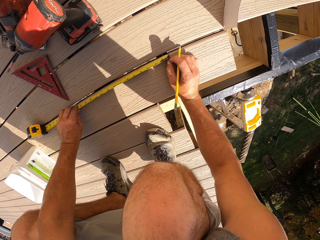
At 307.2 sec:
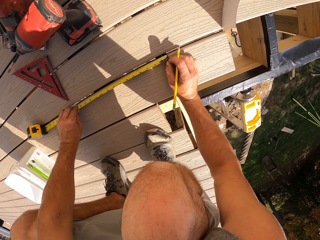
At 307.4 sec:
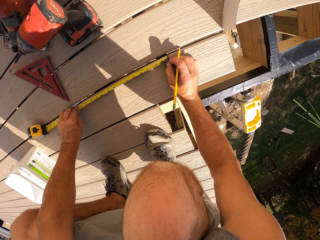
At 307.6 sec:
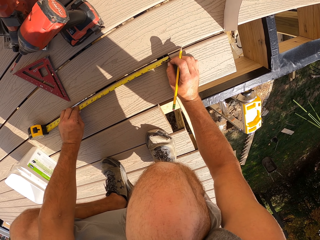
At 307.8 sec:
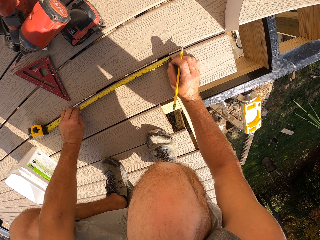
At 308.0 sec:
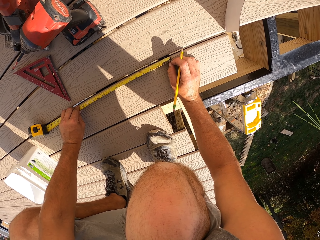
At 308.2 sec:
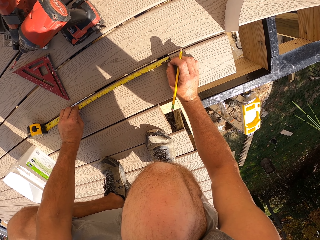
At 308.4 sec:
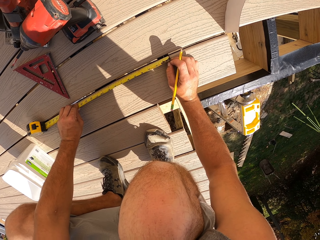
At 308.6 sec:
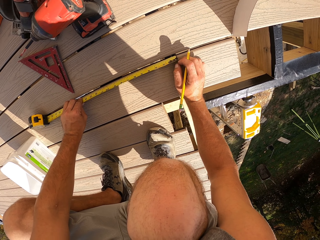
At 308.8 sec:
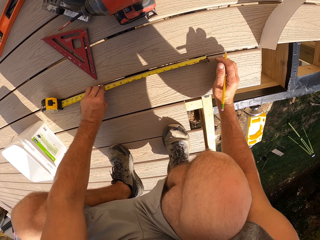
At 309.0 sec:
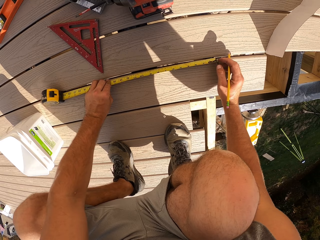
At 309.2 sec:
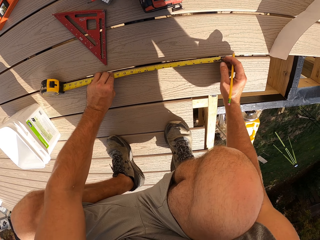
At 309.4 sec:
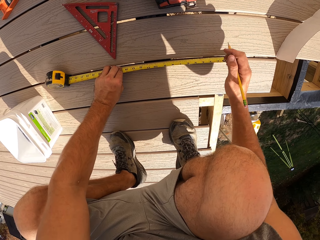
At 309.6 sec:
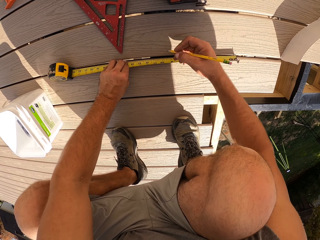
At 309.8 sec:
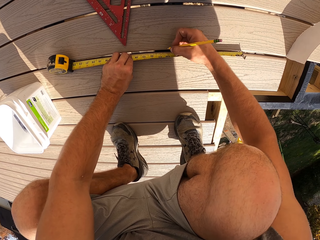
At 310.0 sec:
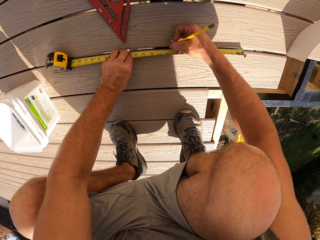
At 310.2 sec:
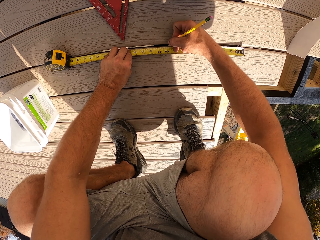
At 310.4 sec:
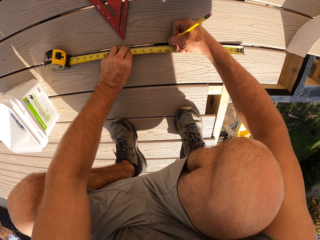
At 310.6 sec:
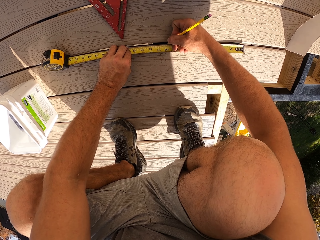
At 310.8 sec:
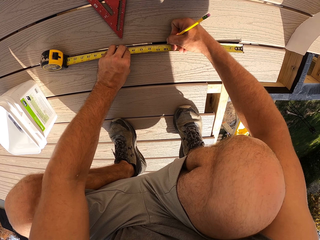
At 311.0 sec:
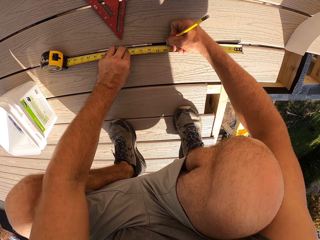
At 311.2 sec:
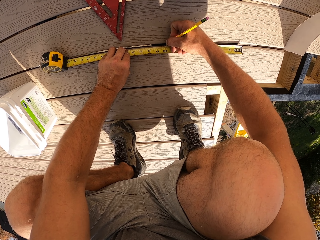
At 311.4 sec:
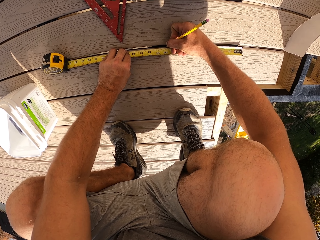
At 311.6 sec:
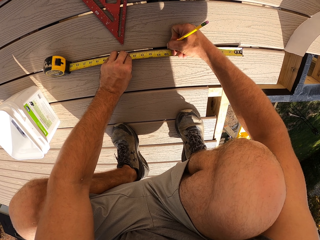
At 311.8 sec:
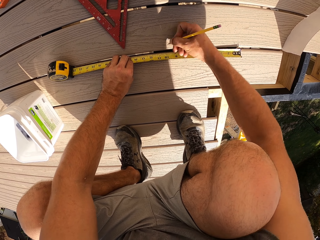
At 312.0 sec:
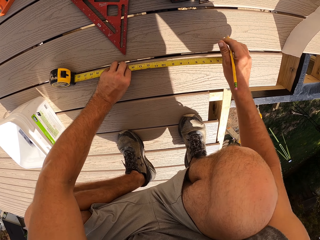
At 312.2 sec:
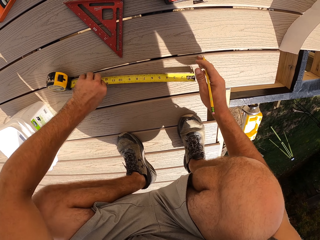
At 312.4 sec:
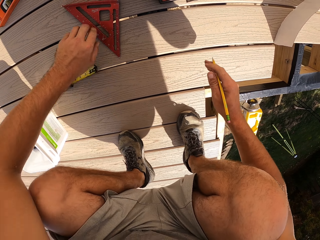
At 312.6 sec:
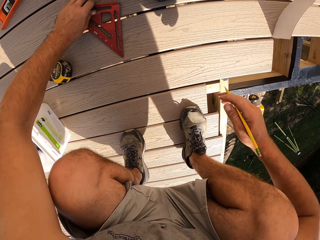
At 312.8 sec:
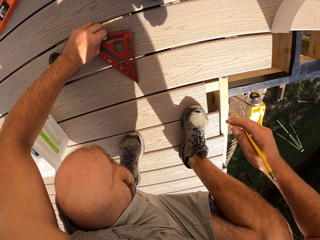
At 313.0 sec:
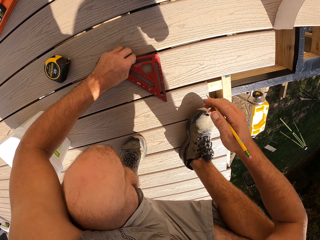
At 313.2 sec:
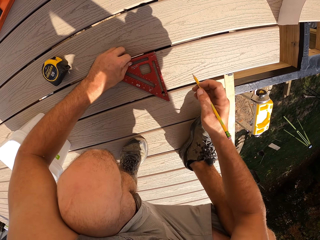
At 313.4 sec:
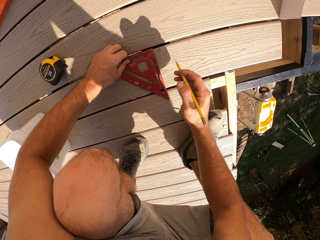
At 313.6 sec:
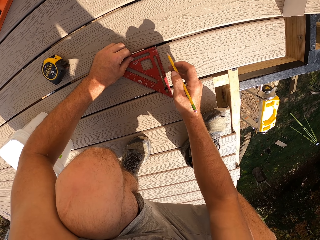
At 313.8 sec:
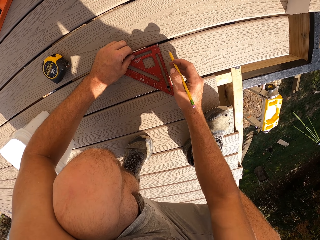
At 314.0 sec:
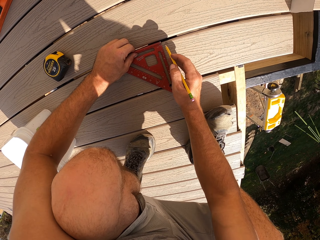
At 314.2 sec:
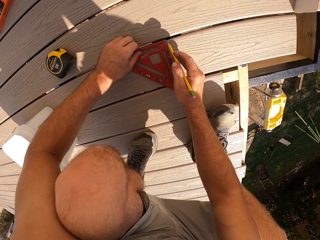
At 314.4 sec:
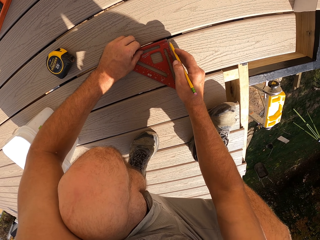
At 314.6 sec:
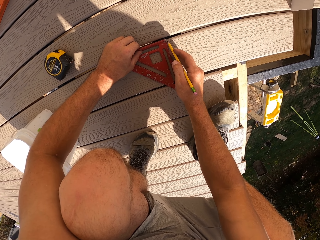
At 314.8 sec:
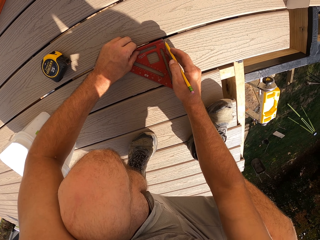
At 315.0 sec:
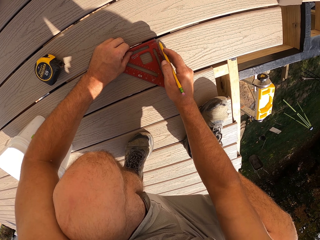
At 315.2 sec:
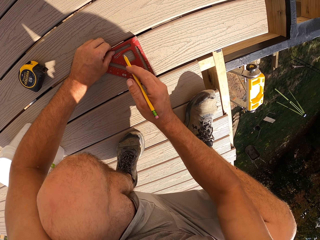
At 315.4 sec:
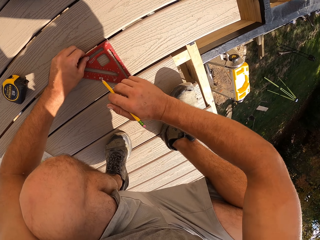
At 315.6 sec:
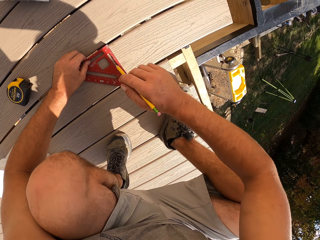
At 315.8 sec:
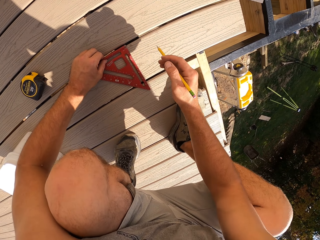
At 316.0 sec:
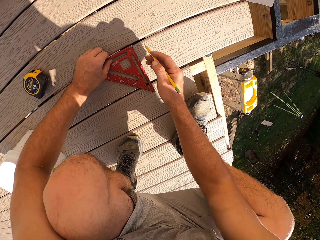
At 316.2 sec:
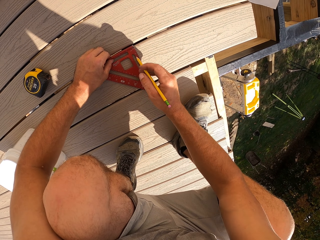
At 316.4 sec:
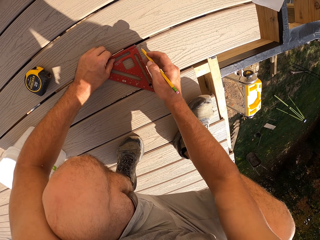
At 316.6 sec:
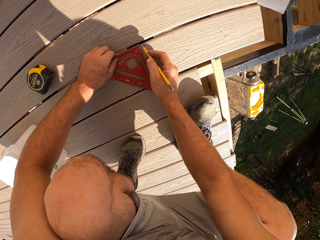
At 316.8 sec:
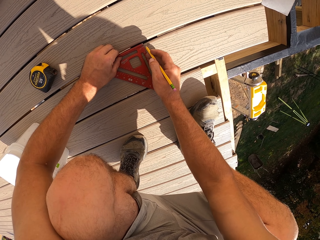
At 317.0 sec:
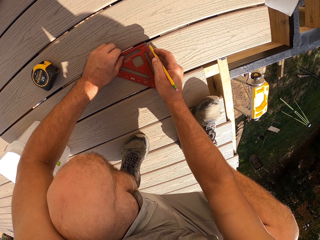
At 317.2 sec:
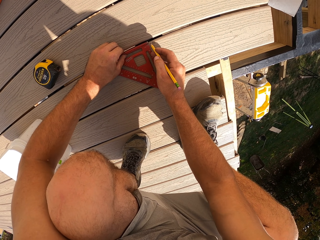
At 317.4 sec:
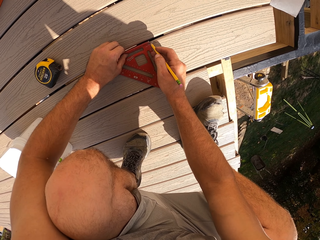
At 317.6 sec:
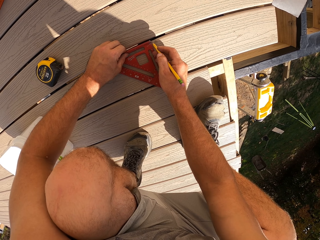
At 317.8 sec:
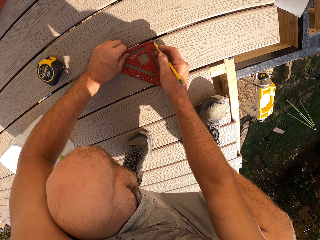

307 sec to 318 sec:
The camera wearer marks the point required. They pick a triangle ruler.

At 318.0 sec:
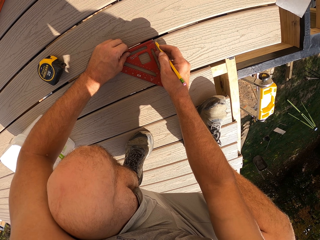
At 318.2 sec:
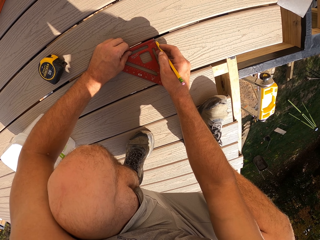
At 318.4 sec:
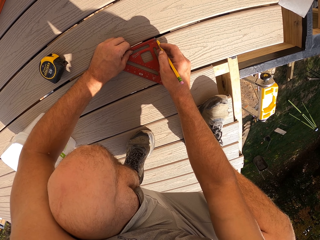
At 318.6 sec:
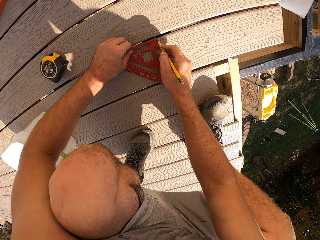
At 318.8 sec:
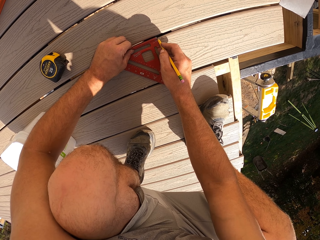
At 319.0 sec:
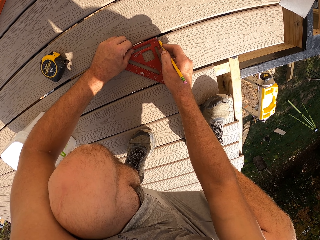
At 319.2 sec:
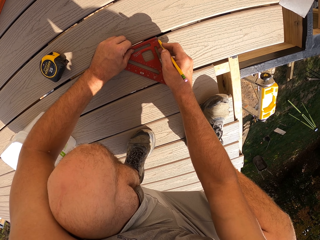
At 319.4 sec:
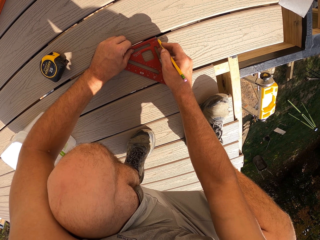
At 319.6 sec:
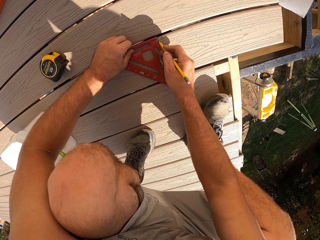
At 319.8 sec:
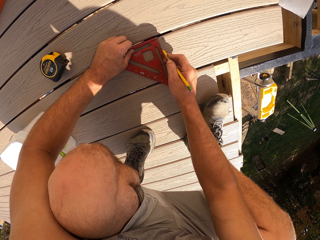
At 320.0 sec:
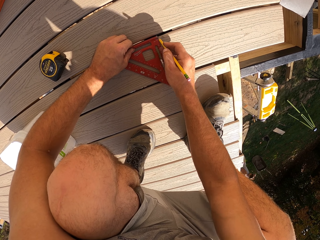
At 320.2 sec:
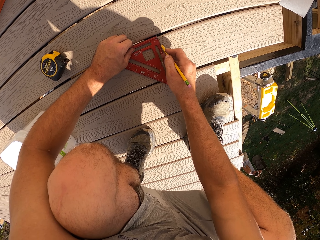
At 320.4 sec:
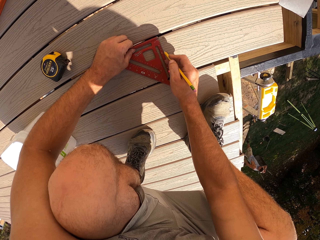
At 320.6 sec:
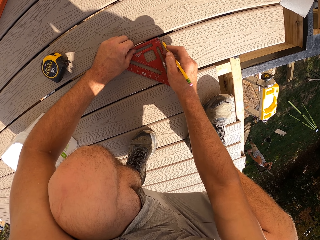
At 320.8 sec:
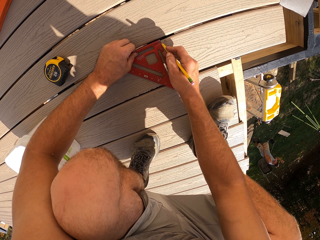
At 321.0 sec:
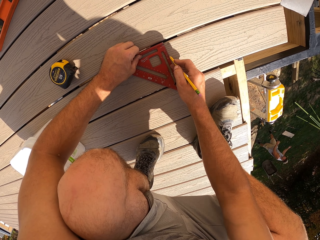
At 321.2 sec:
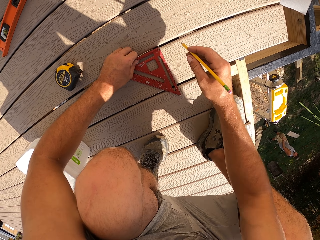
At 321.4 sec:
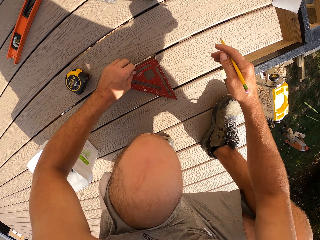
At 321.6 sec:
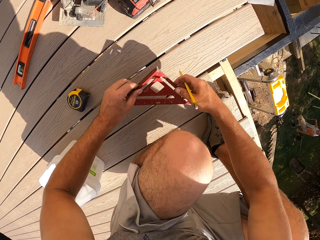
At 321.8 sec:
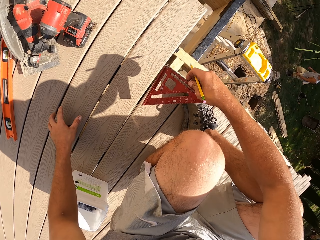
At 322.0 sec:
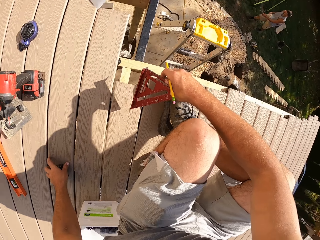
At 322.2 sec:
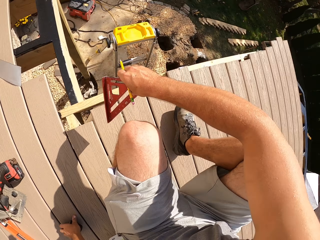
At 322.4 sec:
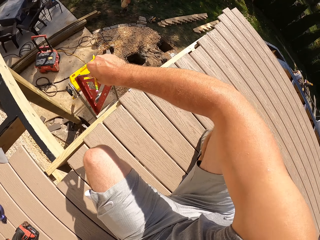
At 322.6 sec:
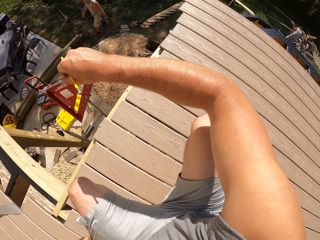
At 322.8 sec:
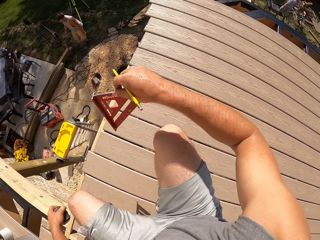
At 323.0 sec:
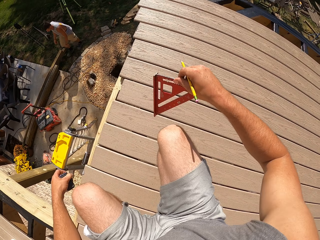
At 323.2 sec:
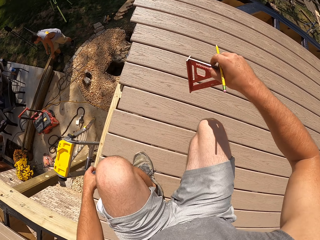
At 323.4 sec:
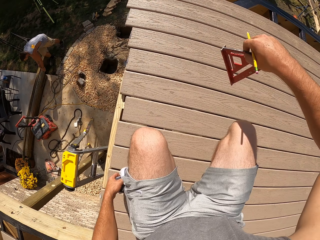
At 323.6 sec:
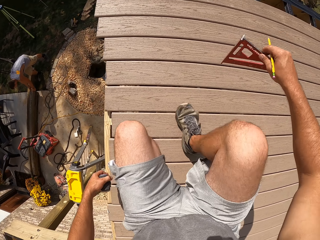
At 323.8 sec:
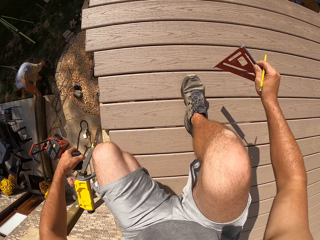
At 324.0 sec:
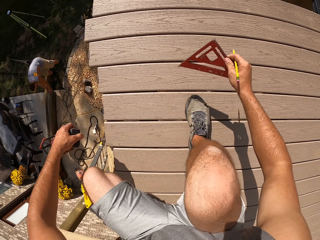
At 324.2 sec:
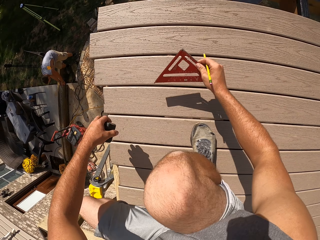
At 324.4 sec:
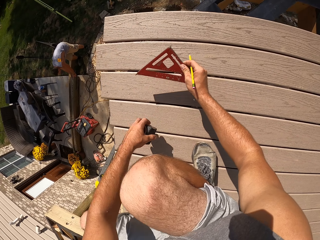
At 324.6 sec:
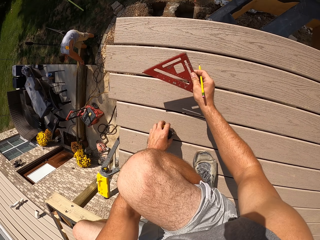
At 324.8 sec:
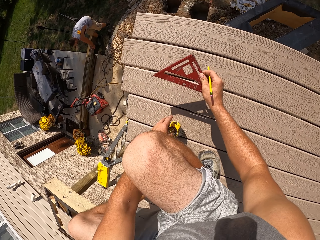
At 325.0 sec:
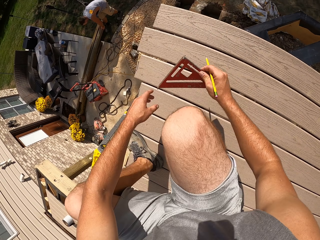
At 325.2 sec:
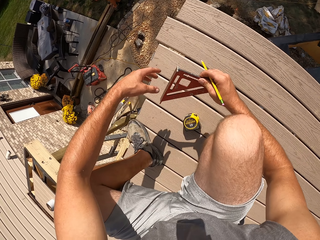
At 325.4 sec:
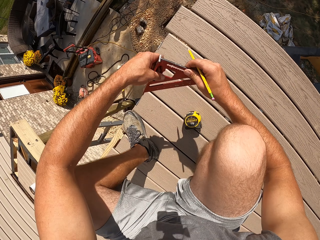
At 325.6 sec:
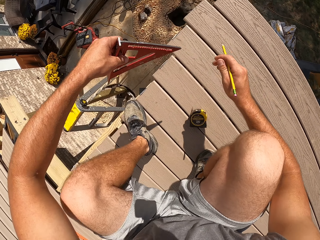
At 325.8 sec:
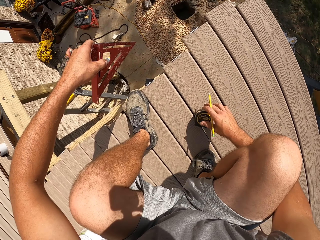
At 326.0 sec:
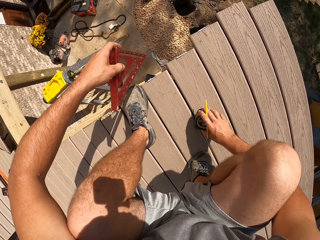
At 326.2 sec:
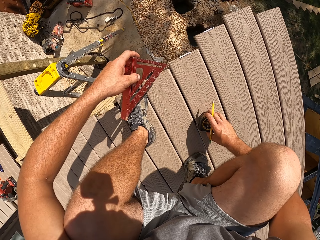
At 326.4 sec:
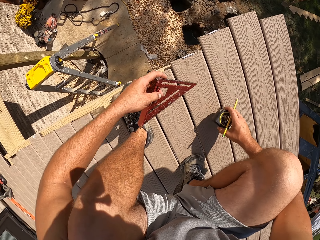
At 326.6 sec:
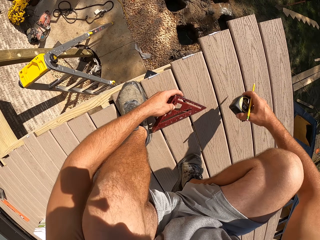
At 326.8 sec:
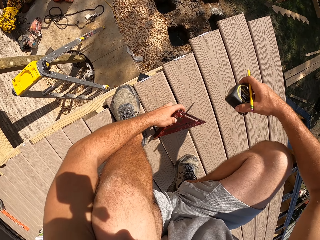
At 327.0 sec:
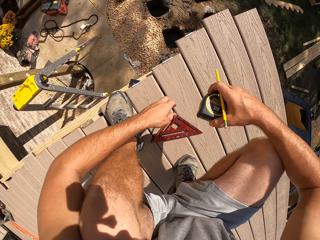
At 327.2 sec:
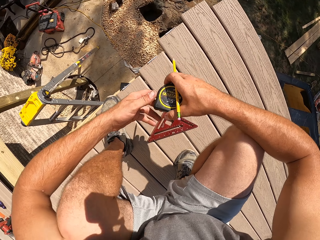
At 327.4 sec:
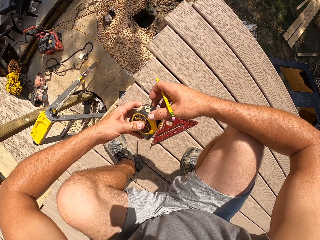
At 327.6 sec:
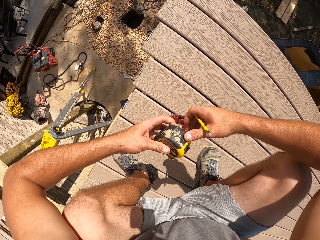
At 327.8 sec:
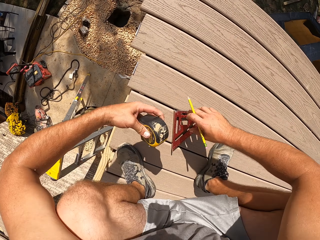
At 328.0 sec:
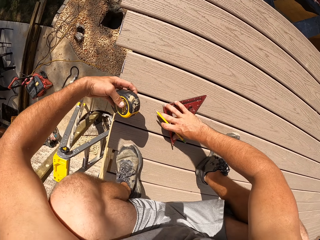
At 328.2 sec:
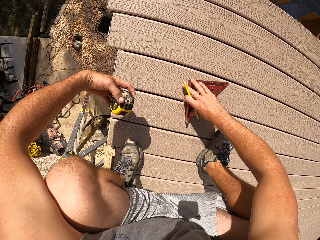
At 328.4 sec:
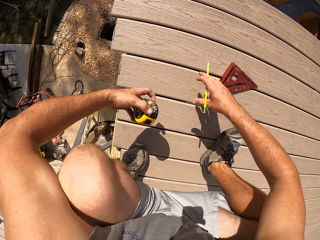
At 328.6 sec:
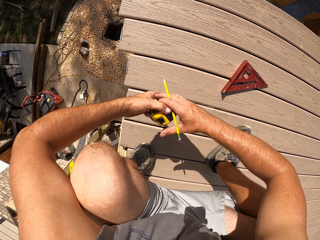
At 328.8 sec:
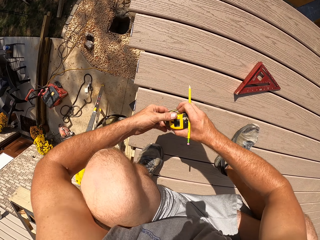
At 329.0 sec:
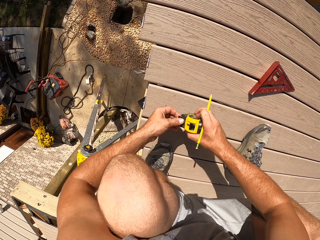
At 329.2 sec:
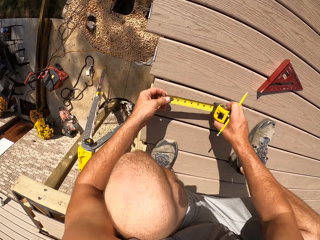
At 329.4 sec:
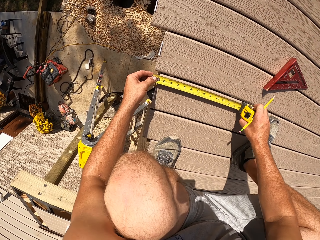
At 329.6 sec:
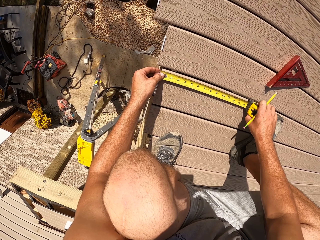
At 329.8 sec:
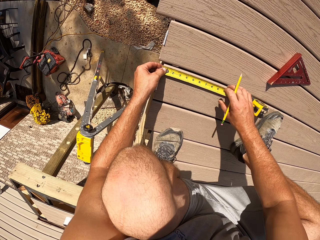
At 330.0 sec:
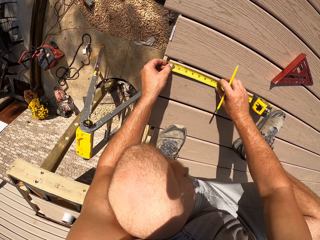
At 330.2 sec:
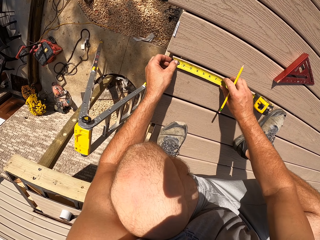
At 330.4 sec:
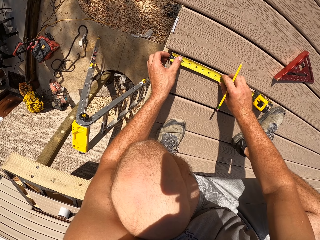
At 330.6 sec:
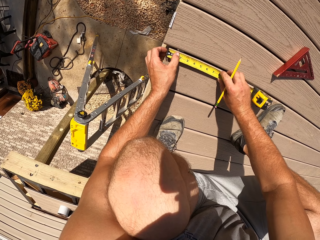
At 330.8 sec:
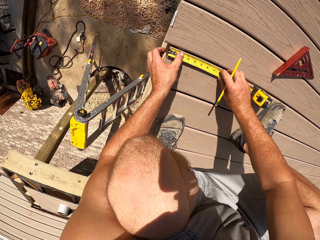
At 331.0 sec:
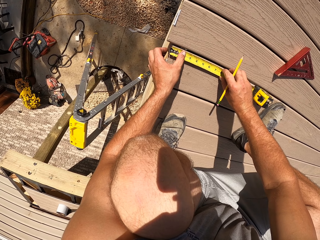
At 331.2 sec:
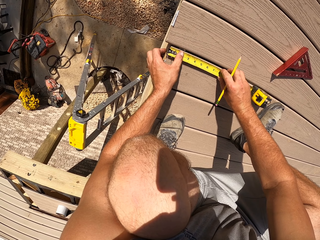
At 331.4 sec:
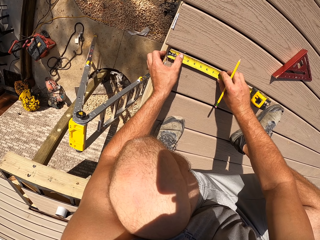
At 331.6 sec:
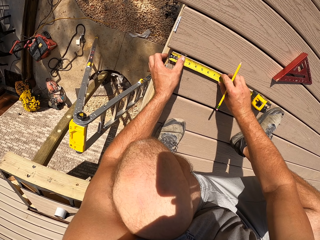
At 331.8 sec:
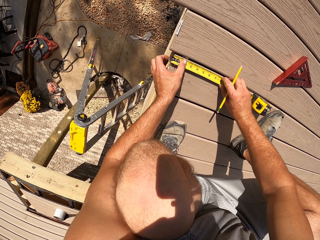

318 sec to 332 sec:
The camera wearer marks the point required on the wood. They pick a tape measure. They put down the tape measure. They pick the tape measure. They measure the size required.
